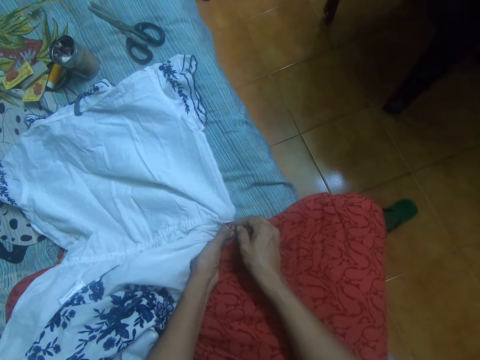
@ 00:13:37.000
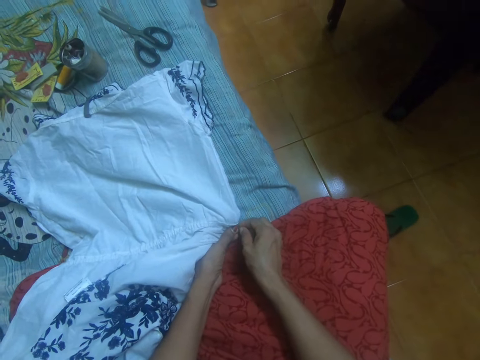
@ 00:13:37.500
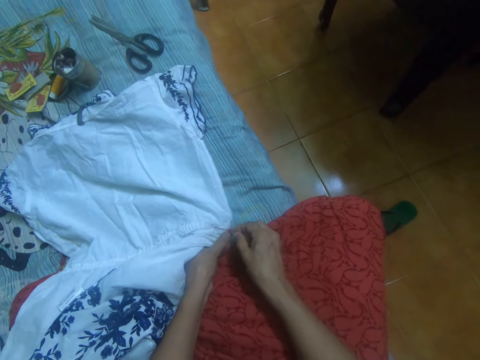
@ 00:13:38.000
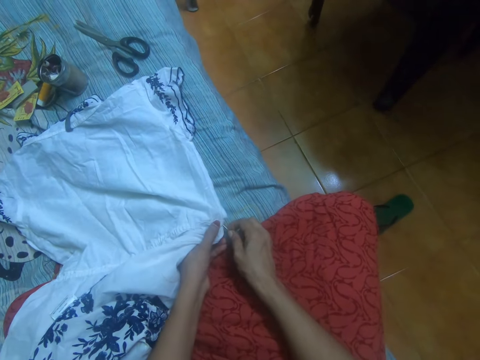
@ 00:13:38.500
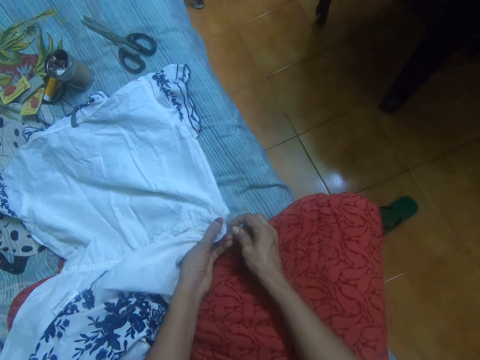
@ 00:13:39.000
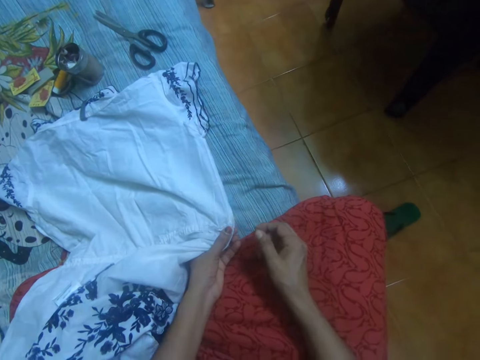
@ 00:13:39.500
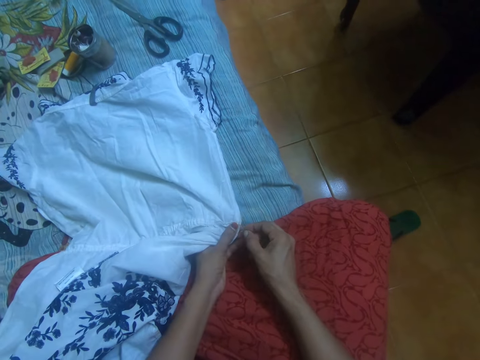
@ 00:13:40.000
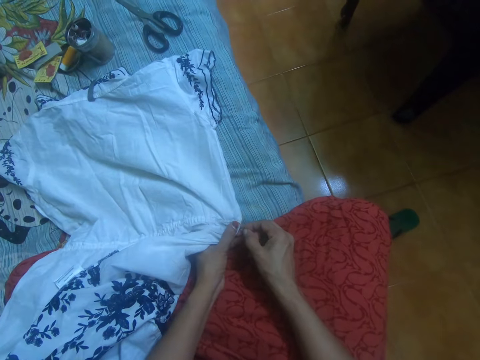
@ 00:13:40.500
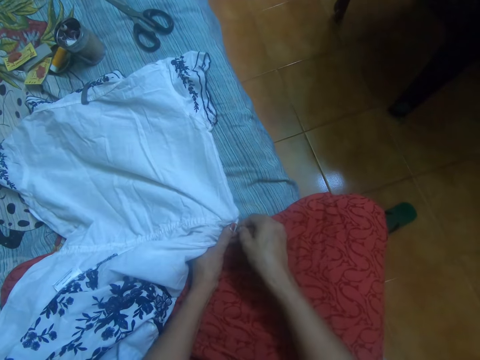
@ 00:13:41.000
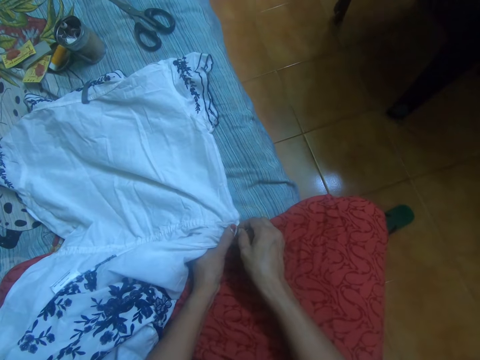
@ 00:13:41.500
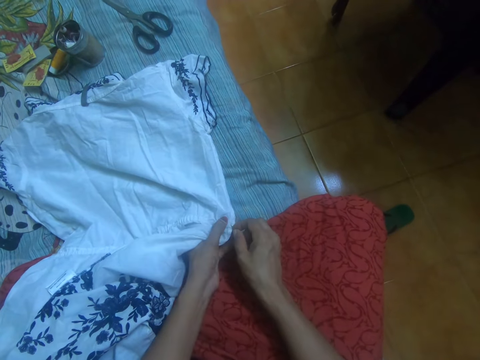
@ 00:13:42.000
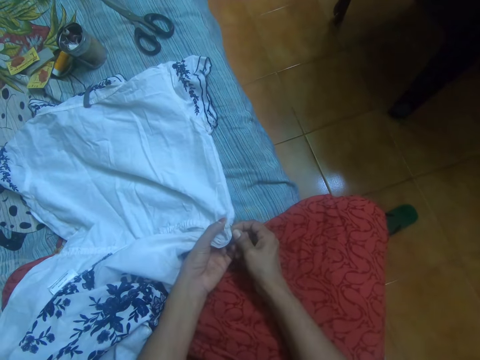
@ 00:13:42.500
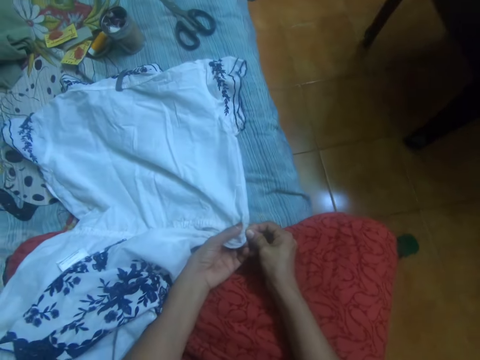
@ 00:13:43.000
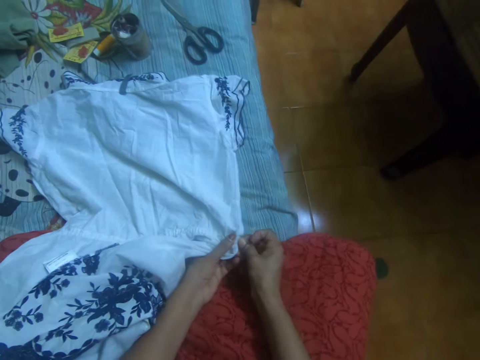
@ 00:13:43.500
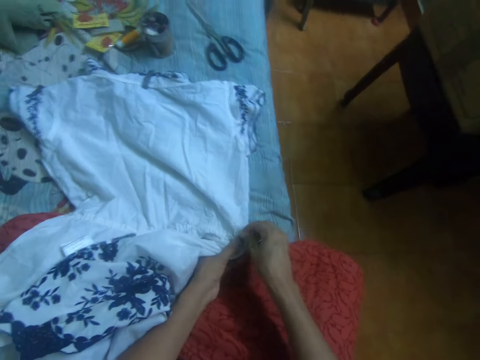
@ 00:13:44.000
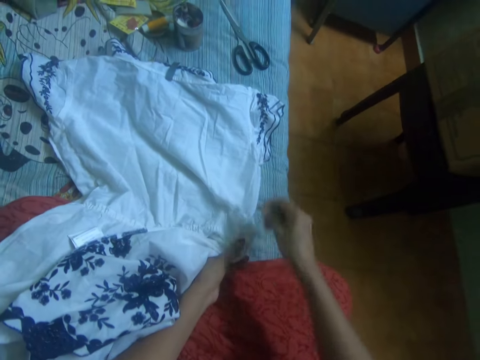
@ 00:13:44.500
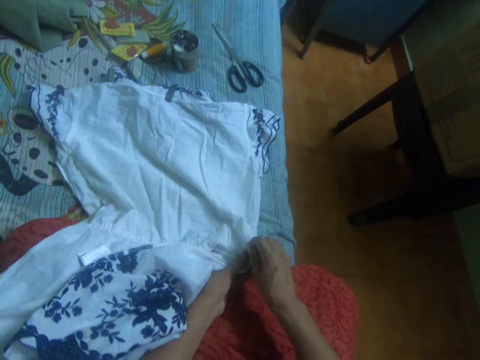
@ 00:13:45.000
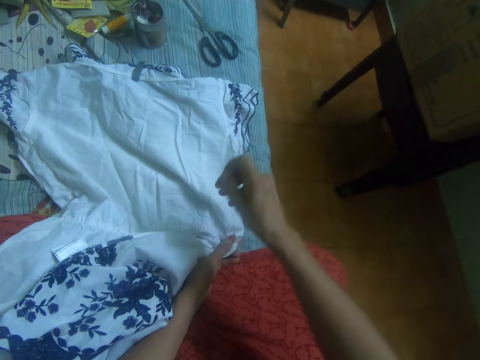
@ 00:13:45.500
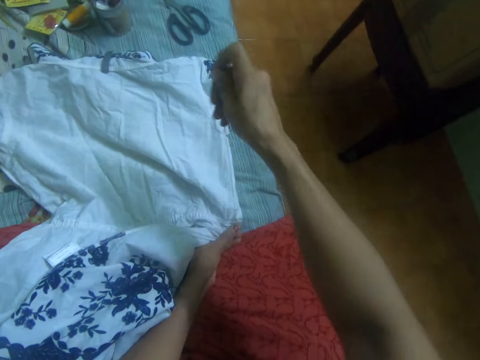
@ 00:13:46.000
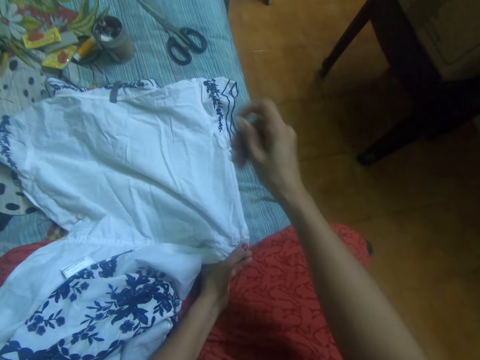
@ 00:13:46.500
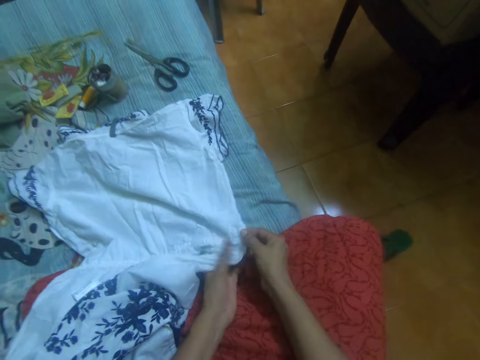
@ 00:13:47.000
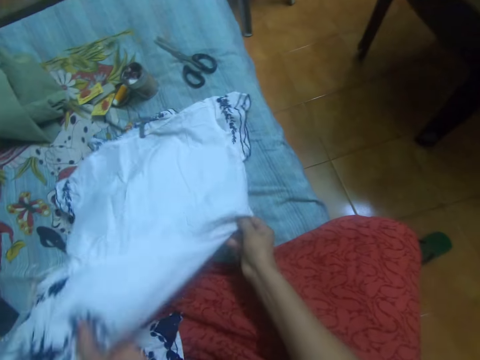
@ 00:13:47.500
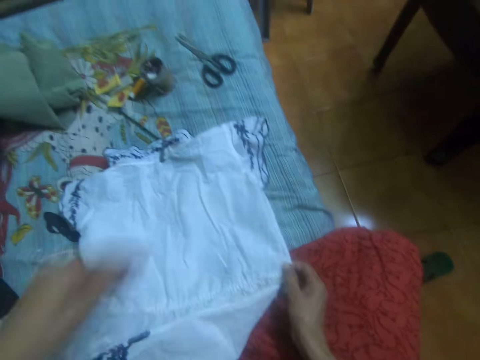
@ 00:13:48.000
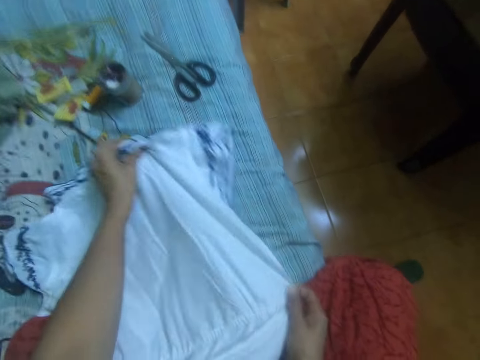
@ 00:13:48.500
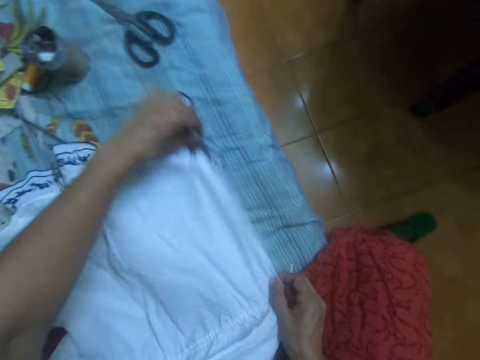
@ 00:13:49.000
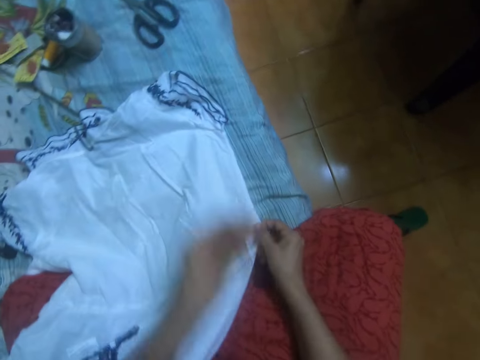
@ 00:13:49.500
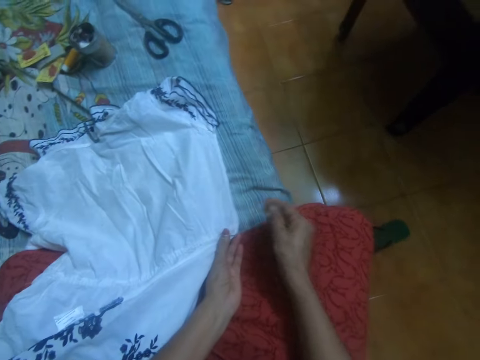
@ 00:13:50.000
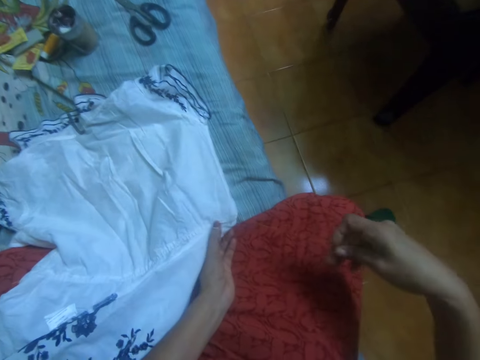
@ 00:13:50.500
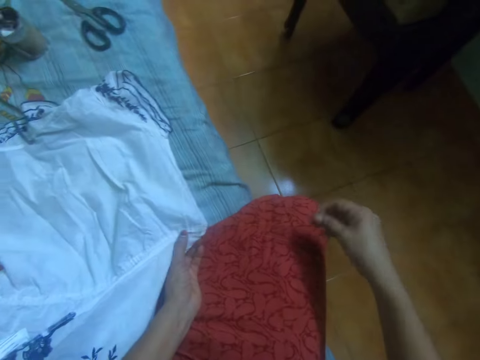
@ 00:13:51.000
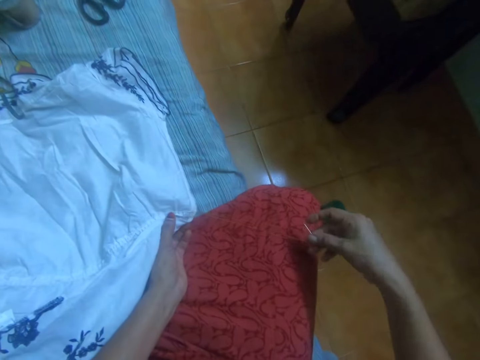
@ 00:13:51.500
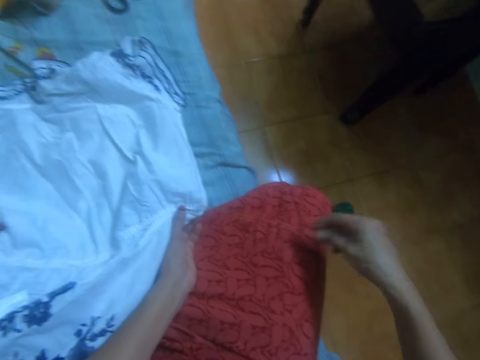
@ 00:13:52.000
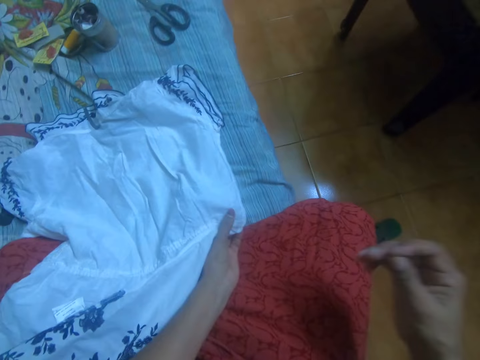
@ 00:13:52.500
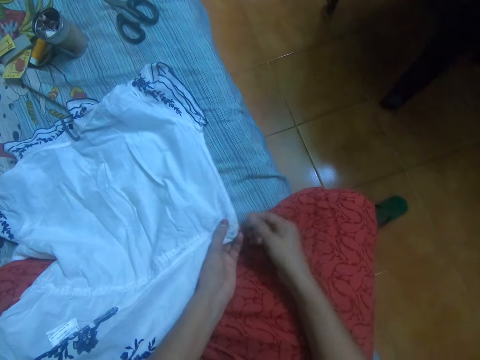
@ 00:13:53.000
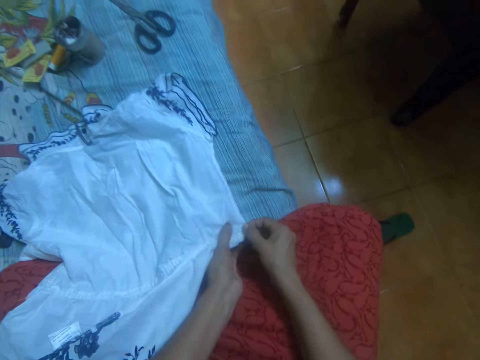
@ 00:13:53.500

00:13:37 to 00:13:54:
The camera wearer holds a stitching needle. She stitches the cloth. She pulls the hand stitching needle. She adjusts the dress on the mattress with her left hand. She adjusts the thread in the needle with her right hand.

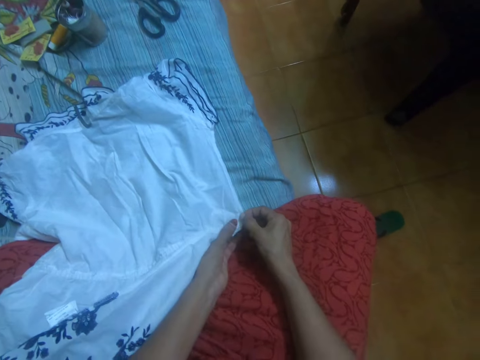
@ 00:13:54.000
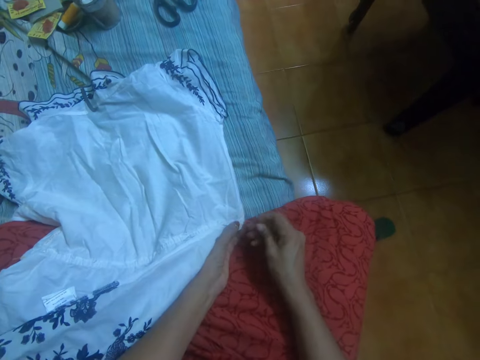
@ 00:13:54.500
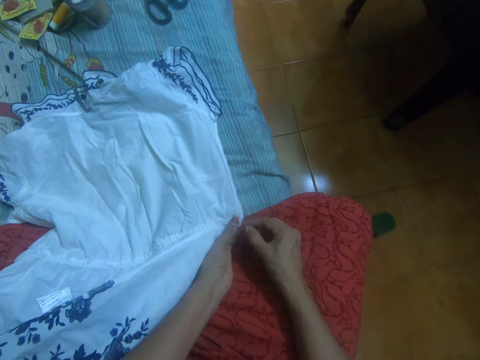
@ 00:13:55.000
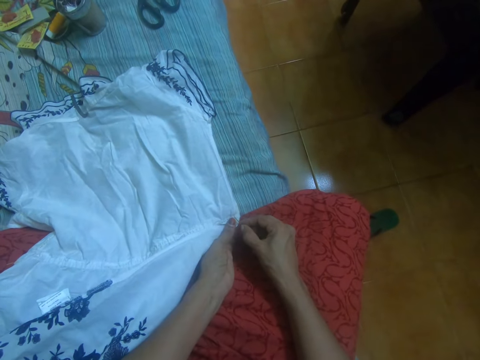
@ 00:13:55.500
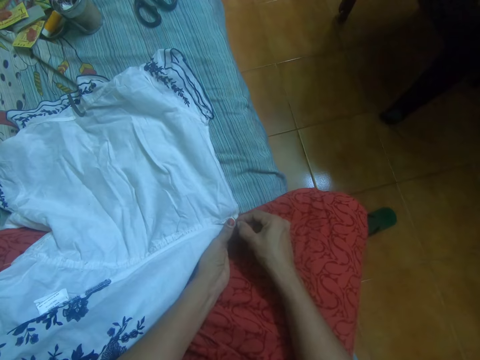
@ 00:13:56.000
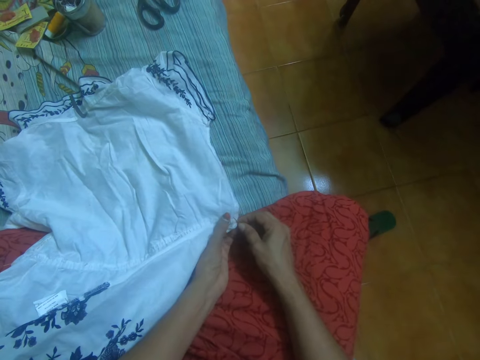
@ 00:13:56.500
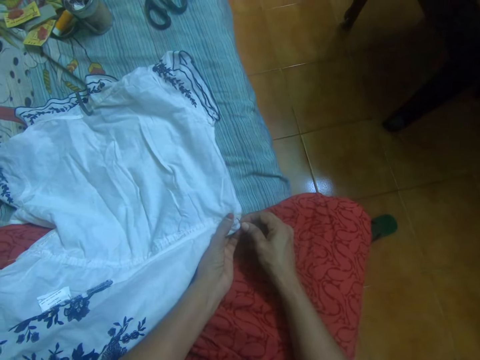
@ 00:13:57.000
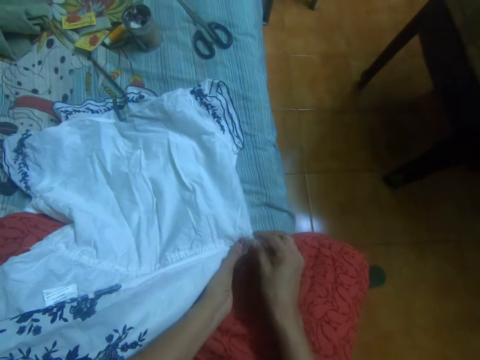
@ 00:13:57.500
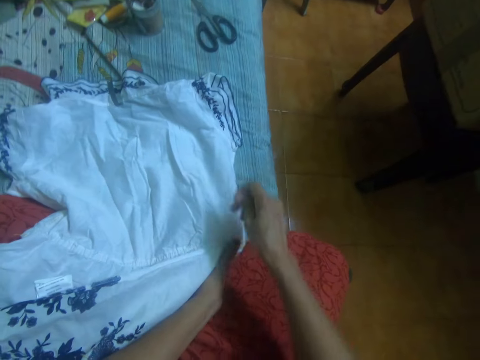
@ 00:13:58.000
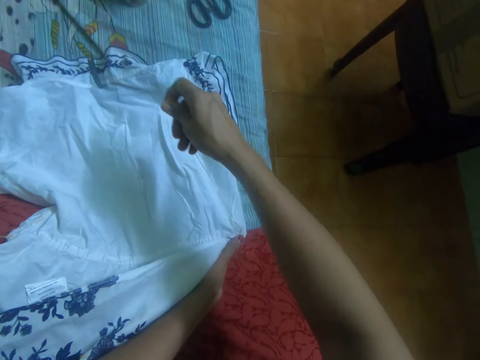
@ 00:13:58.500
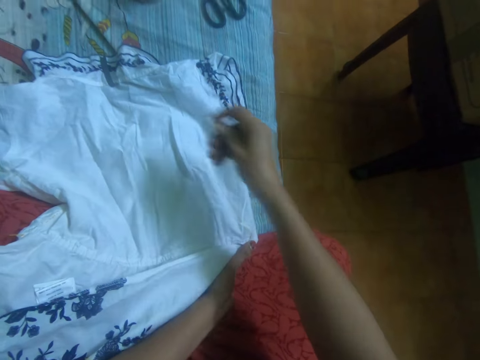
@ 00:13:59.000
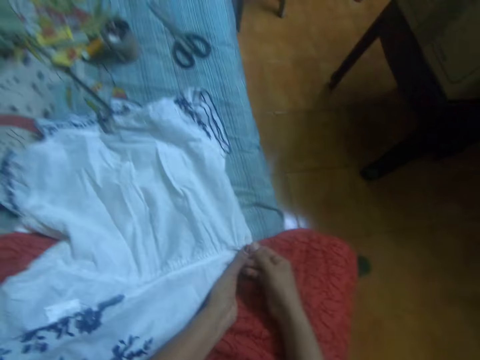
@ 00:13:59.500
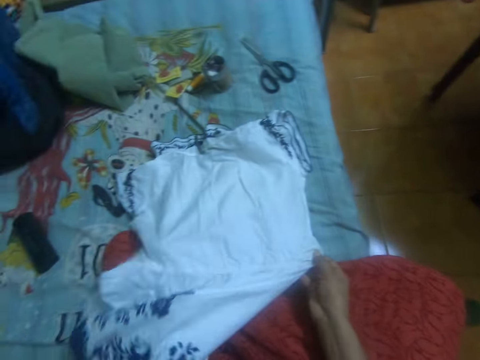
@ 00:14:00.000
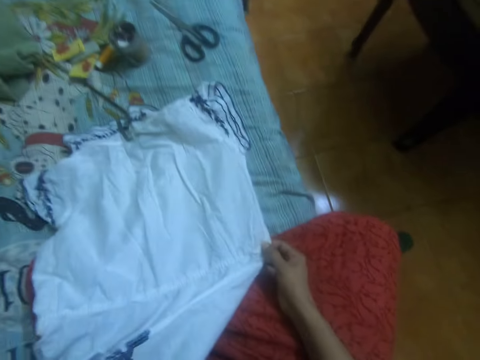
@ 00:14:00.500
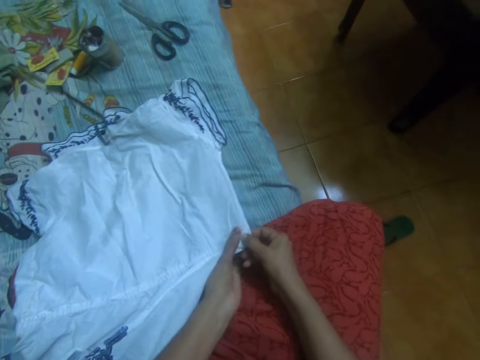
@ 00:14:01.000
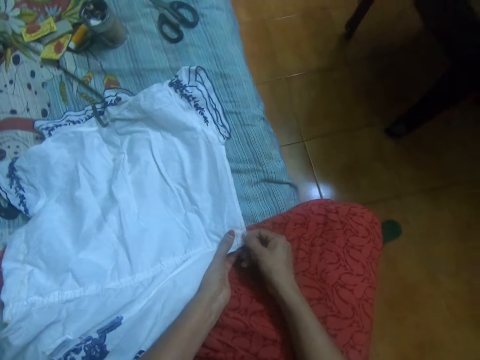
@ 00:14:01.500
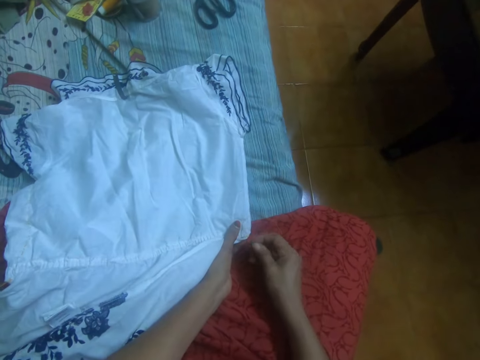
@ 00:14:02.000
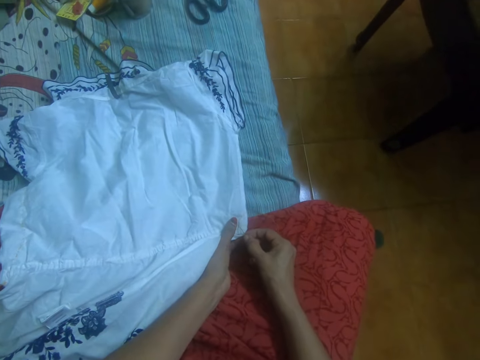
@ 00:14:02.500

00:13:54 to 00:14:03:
The camera wearer sews the dress with the needle in her right hand. She adjusts the dress on the mattress with her left hand.
